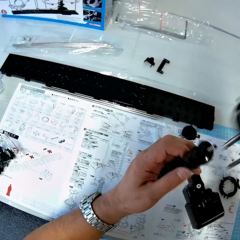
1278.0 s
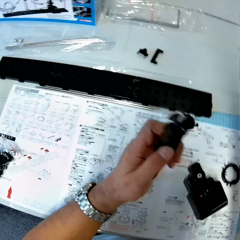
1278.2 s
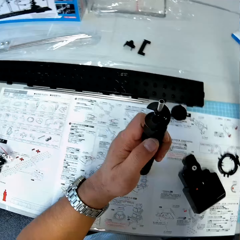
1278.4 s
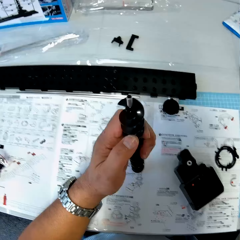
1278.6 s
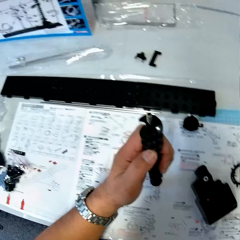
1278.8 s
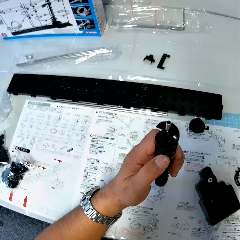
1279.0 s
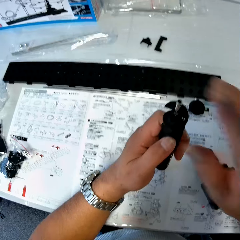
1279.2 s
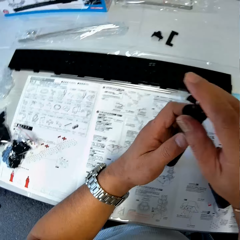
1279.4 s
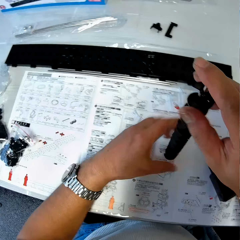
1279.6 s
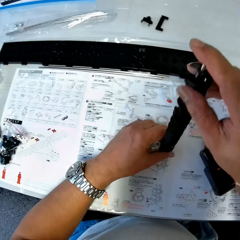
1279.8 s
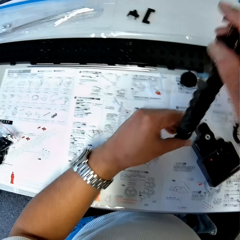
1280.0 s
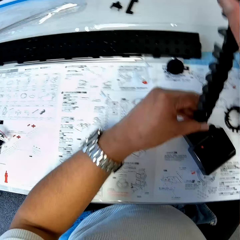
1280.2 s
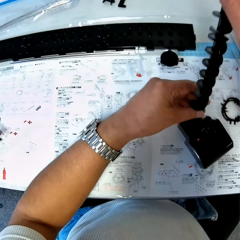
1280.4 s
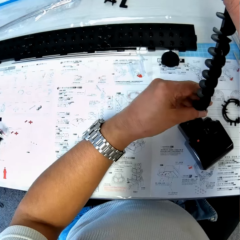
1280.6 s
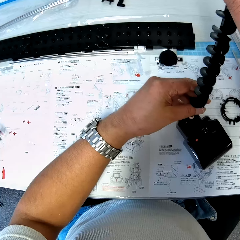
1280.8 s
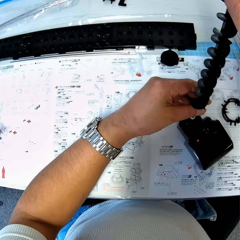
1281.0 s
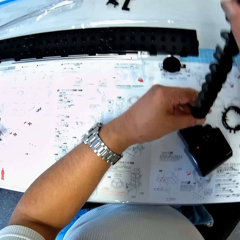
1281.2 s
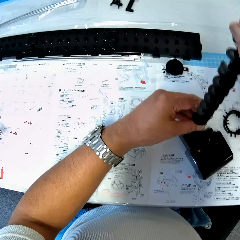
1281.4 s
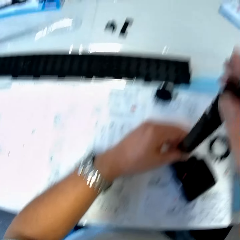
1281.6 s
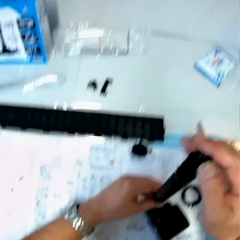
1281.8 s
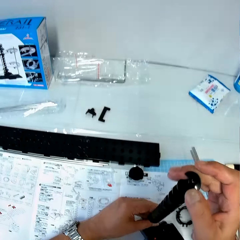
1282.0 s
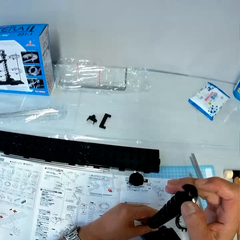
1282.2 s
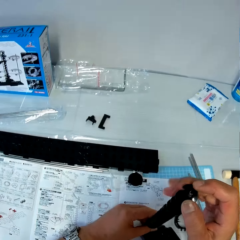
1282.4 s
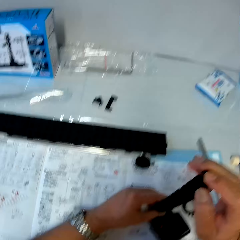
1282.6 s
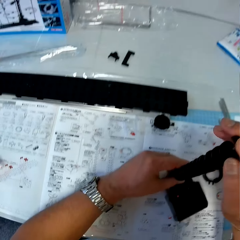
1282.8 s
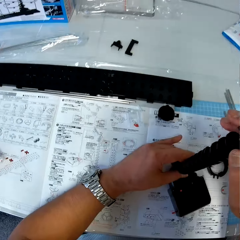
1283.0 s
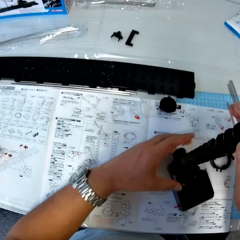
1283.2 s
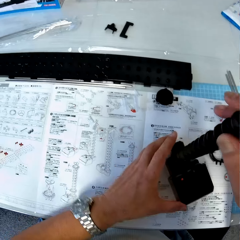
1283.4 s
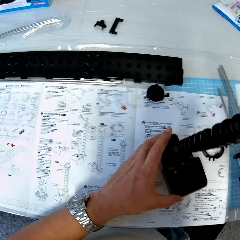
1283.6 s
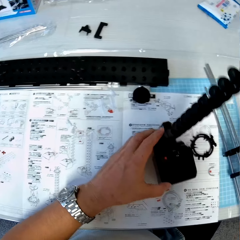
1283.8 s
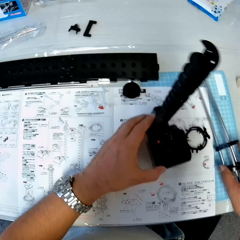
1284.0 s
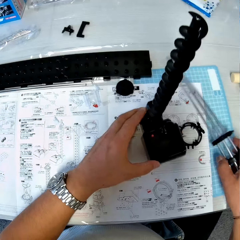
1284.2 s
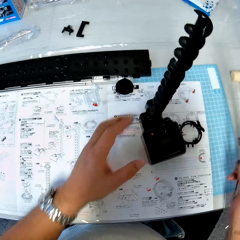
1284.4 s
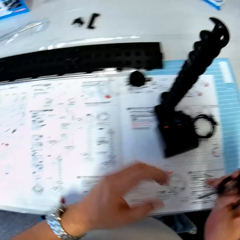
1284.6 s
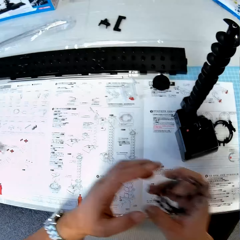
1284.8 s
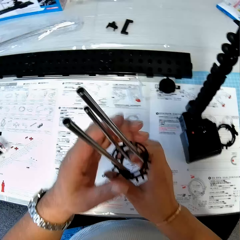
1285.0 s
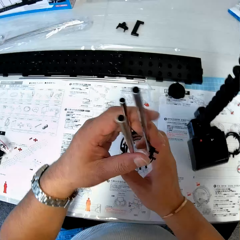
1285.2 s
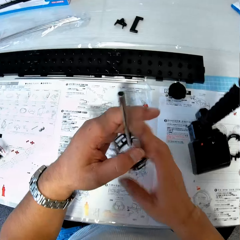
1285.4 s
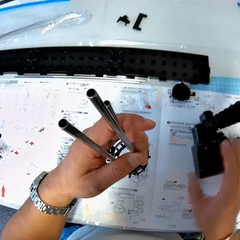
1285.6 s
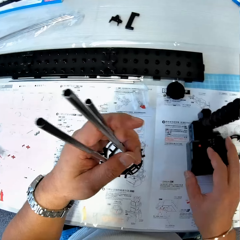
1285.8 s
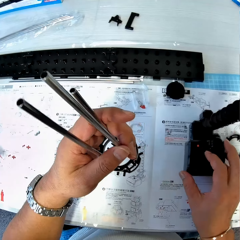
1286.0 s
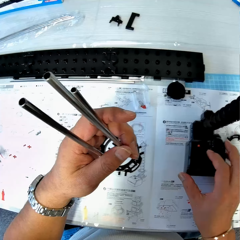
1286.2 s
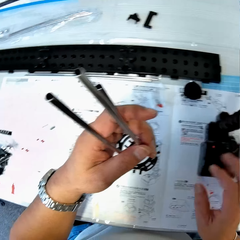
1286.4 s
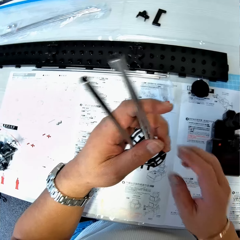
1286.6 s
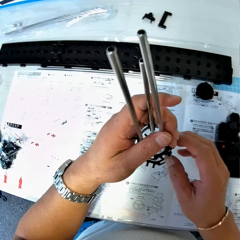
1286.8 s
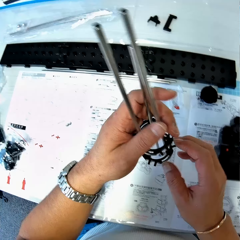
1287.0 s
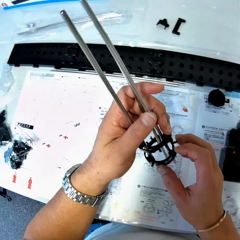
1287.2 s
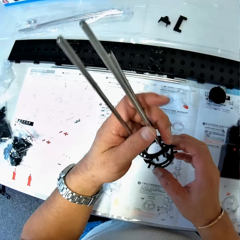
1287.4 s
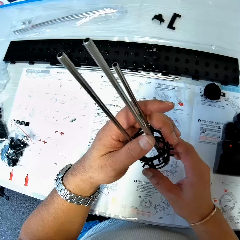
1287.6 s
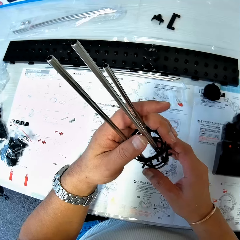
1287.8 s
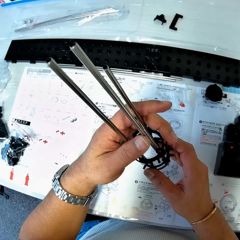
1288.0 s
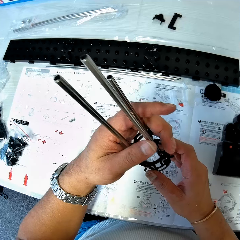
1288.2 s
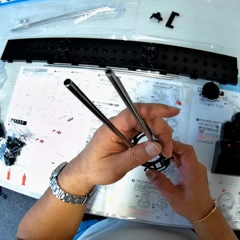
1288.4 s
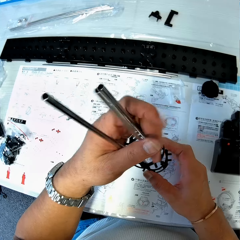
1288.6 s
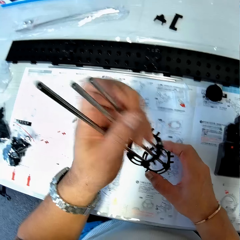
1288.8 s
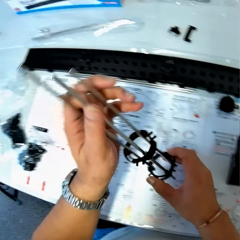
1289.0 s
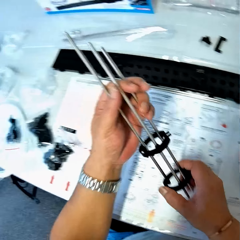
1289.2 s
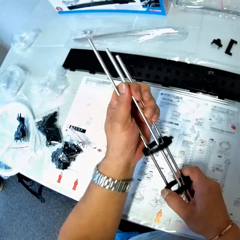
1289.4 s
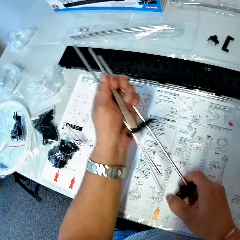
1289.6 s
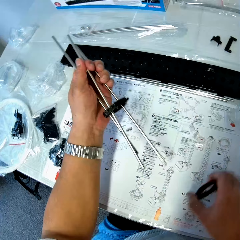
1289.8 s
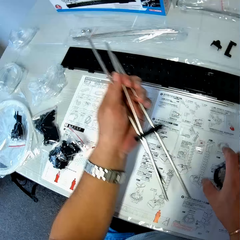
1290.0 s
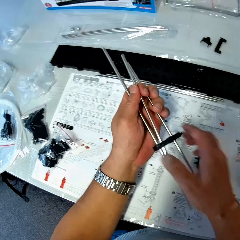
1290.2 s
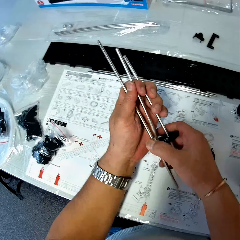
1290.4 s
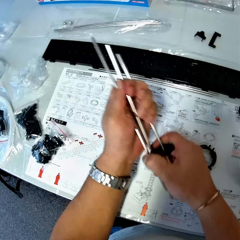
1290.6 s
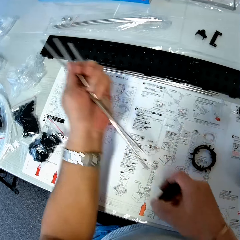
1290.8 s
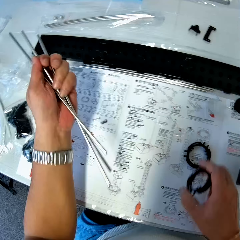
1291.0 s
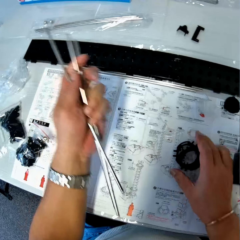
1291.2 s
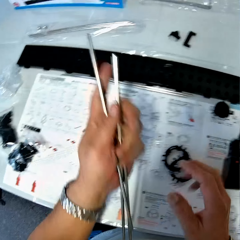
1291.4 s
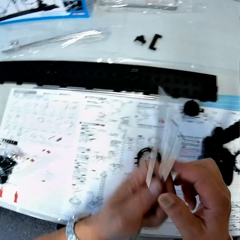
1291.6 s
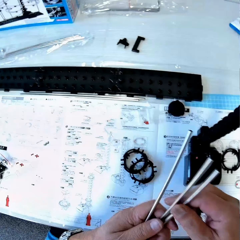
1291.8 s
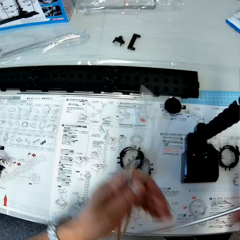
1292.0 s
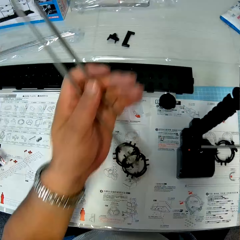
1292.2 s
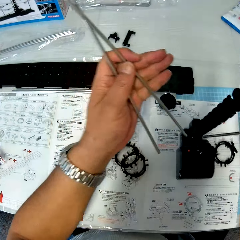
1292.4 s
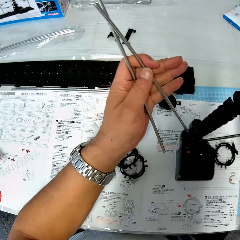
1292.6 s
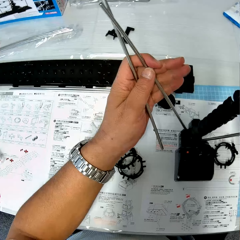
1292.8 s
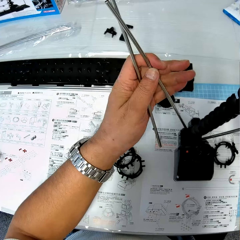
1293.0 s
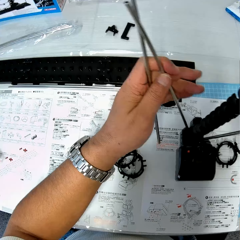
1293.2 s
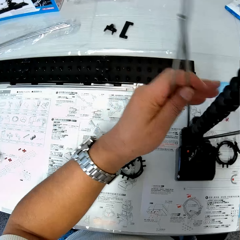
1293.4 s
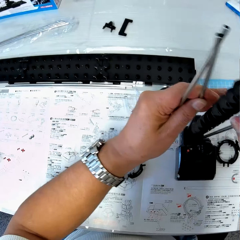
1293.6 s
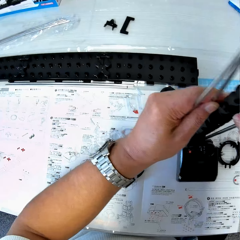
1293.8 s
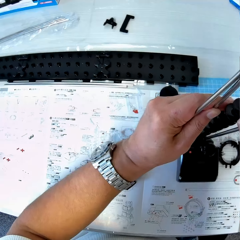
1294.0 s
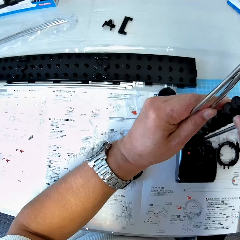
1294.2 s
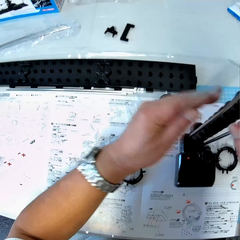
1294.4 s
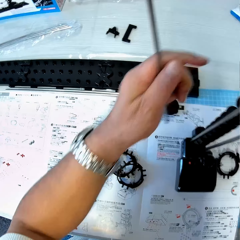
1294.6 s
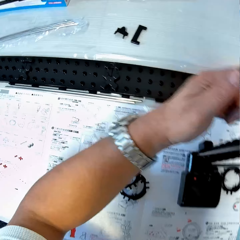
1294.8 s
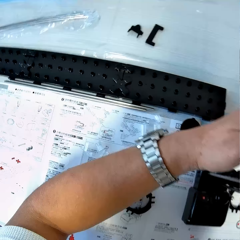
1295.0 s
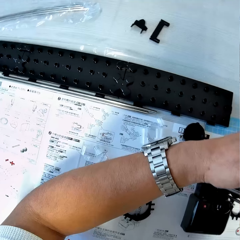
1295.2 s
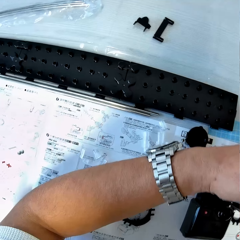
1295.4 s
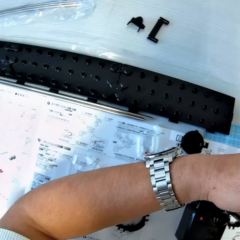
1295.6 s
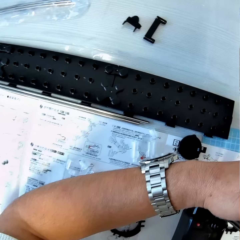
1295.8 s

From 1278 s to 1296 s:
The camera wearer picks up the antenna from the table. He fixes the antenna to its pad on the table. He puts the elevator helix on the gear box. He picks up the rods and the pieces or the shaft from the table with his right hand. He passes the rods and the pieces from his right hand to his left hand. He touches the antenna on the table with his right hand. He looks at the shaft. He detaches a piece or elevator ring from the rods in his left hand. He drops the piece on the table. He detaches a piece from the rods in his left hand. He drops the piece on the table. He passes a rod from his left hand to his right hand. He connects the shaft to the gear box. He fixes the rods to the antenna on the table.

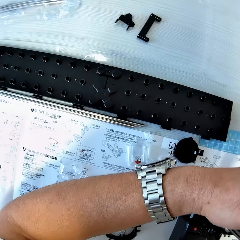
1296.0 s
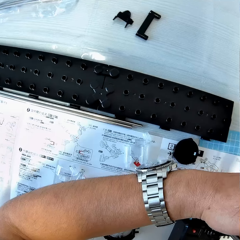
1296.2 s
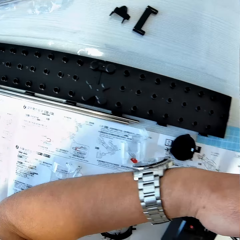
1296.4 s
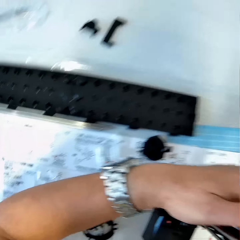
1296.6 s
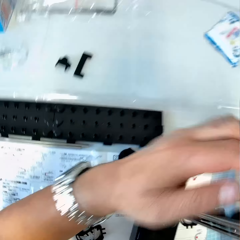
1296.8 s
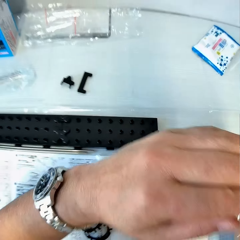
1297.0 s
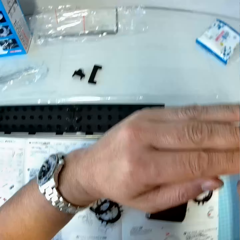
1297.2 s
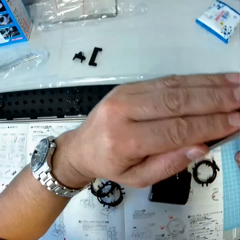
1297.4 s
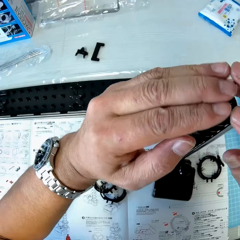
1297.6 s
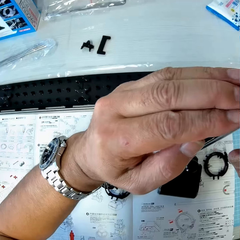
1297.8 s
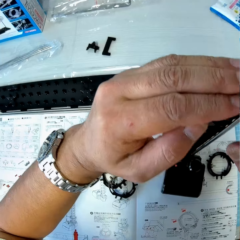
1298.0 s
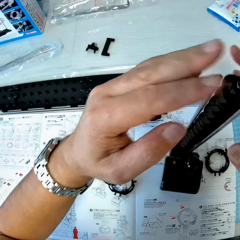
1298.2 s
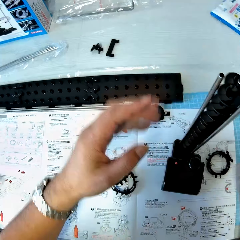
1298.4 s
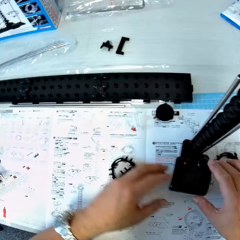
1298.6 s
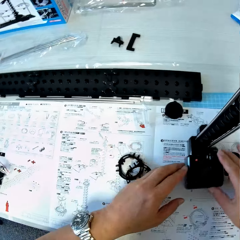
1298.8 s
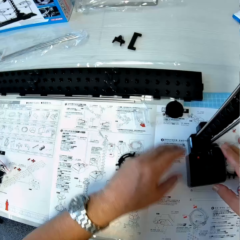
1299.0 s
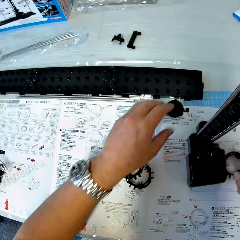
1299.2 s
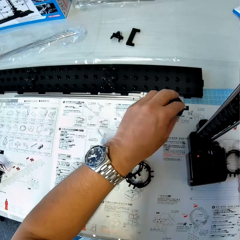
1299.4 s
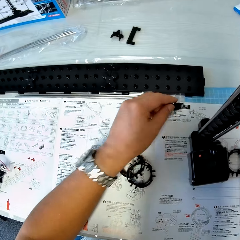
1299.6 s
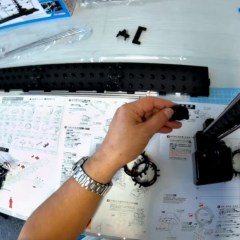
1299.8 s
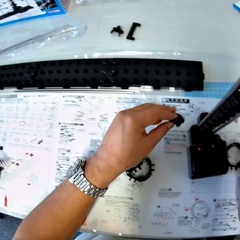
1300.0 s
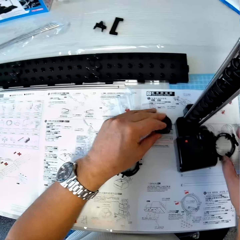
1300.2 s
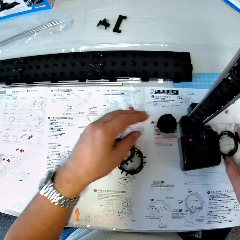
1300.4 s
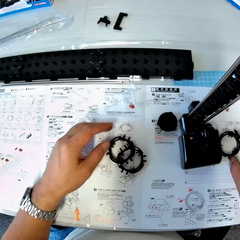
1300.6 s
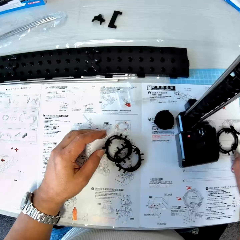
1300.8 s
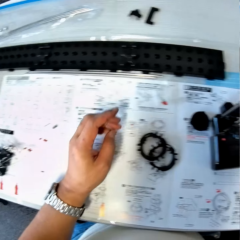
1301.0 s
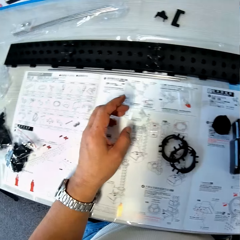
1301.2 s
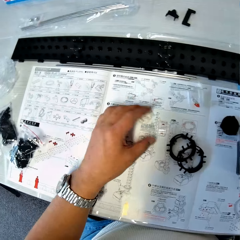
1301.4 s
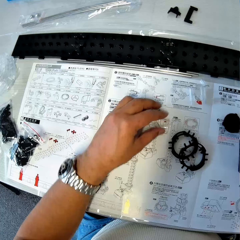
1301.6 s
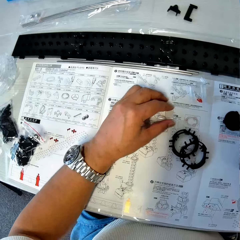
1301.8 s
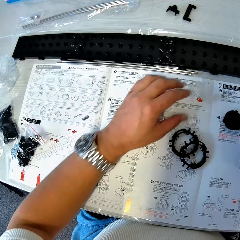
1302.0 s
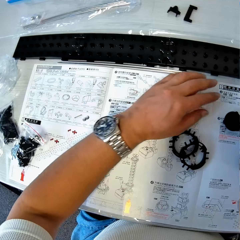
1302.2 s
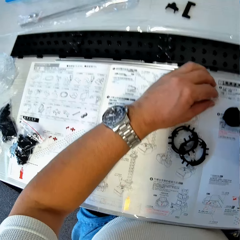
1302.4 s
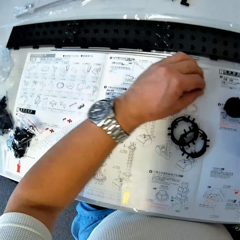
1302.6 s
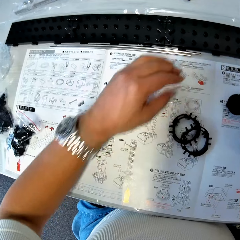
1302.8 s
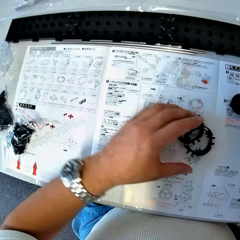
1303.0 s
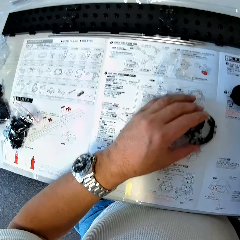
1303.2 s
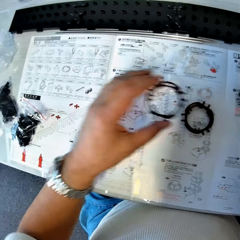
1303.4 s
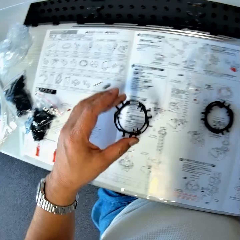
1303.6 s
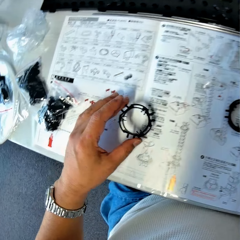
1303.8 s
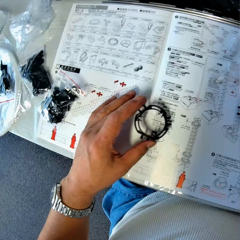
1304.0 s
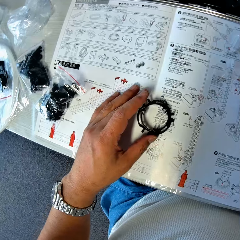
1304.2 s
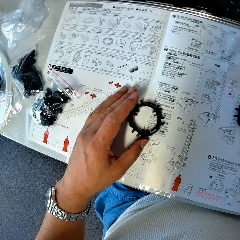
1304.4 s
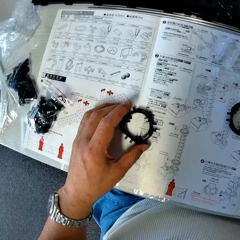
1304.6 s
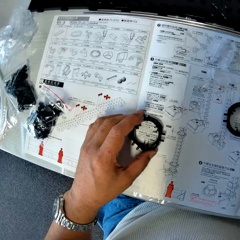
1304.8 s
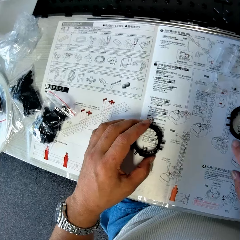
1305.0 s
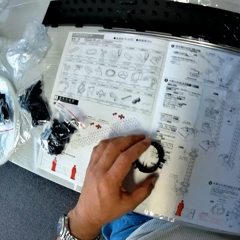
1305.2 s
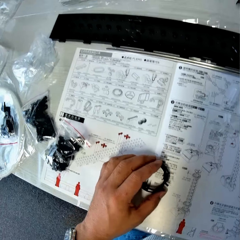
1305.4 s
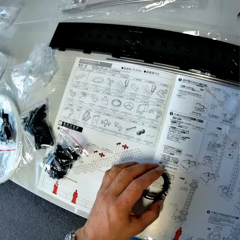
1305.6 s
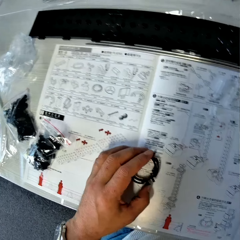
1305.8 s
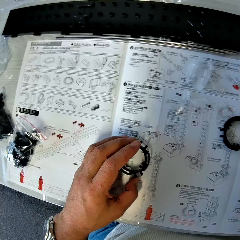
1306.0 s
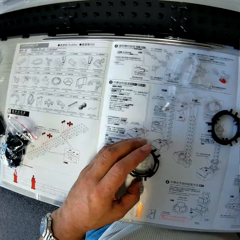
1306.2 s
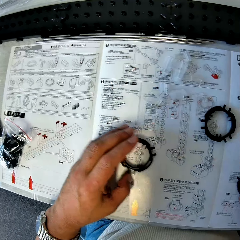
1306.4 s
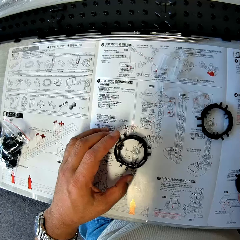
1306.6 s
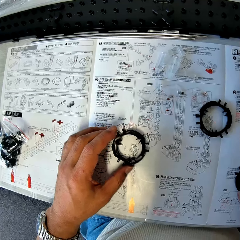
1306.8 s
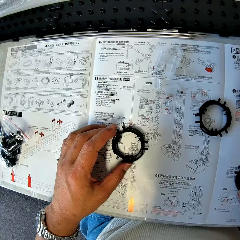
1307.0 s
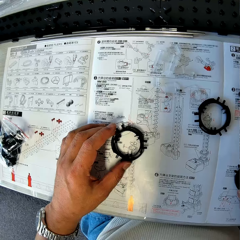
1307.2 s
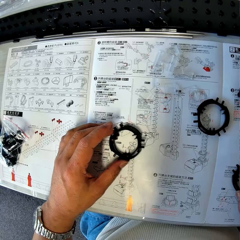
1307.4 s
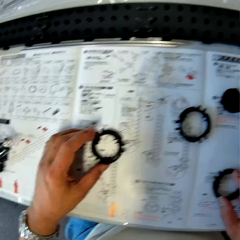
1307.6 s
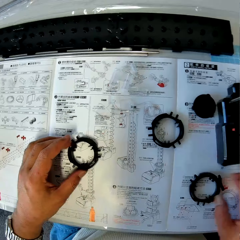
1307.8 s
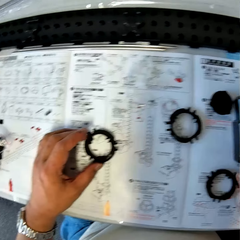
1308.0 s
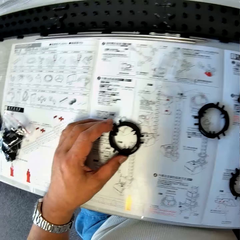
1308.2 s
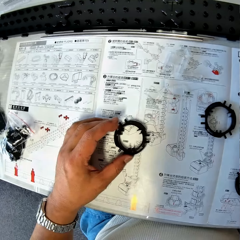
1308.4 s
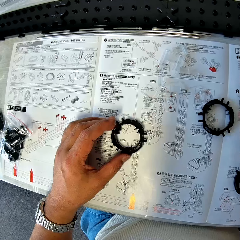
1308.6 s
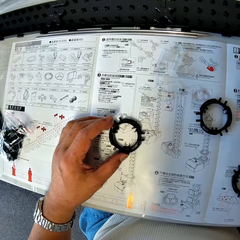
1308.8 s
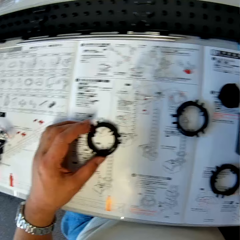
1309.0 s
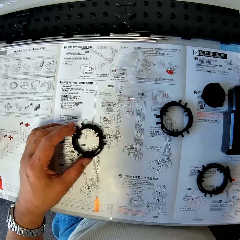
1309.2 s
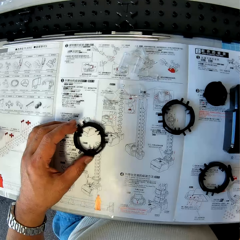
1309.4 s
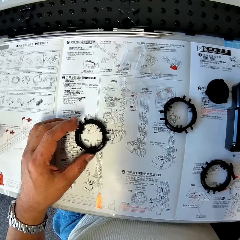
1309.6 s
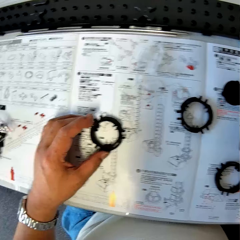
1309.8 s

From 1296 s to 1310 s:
The camera wearer tightens the rods to the antenna with both hands. He touches the antenna on the table with his right hand. He picks up a piece from the table with his left hand. He drops the piece on the table. He touches a piece on the table with his right hand. He gathers some pieces on the table with his left hand. He pushes the elevator stands aside. He picks up a piece from the table with his left hand. He drops the piece on the table. He moves a piece on the table with his right hand. He looks at the elevator rings. He moves the piece in his left hand on the table.
